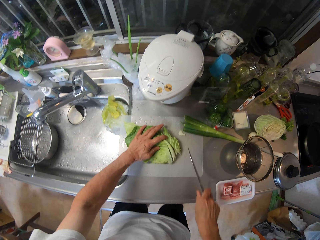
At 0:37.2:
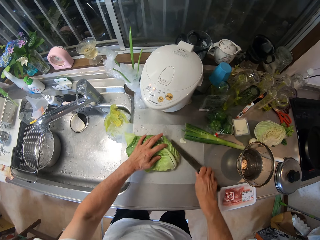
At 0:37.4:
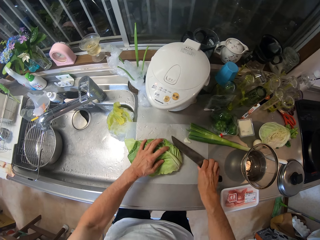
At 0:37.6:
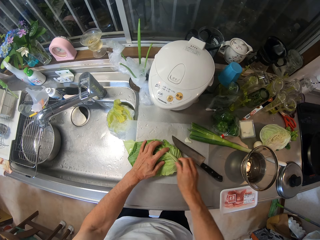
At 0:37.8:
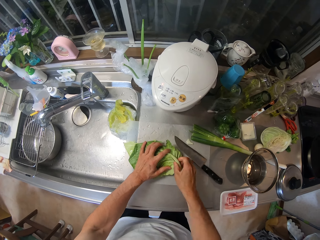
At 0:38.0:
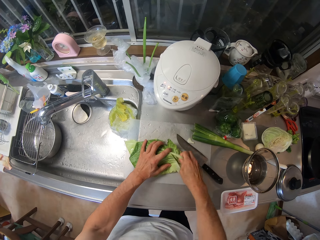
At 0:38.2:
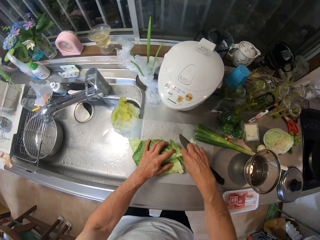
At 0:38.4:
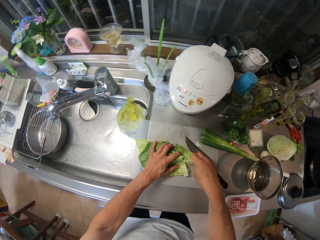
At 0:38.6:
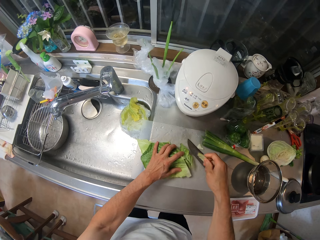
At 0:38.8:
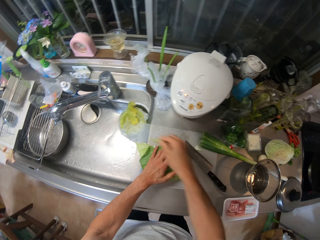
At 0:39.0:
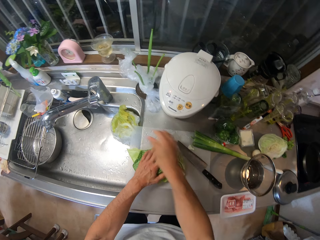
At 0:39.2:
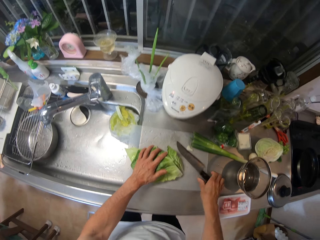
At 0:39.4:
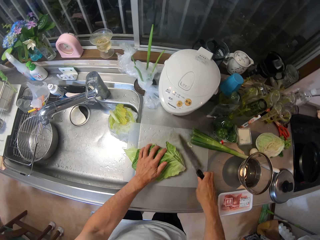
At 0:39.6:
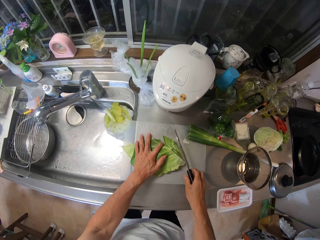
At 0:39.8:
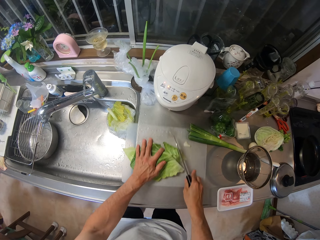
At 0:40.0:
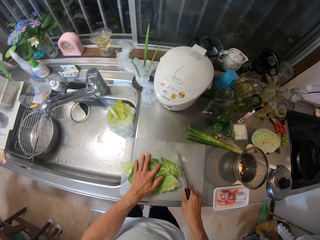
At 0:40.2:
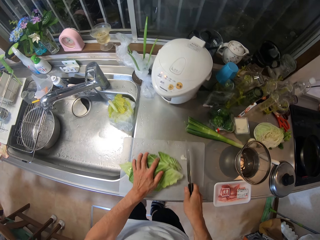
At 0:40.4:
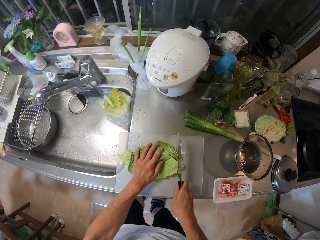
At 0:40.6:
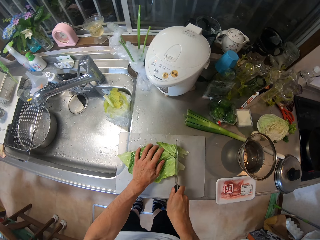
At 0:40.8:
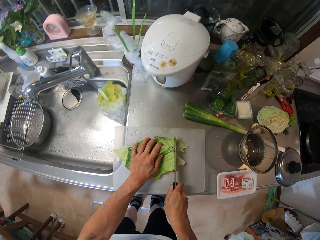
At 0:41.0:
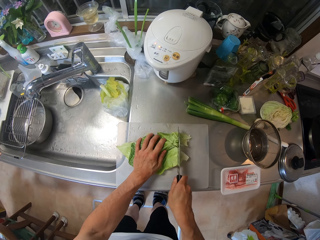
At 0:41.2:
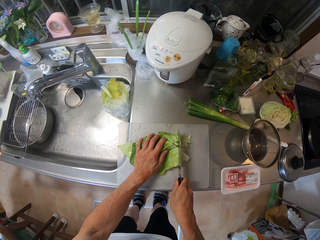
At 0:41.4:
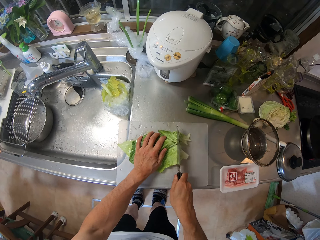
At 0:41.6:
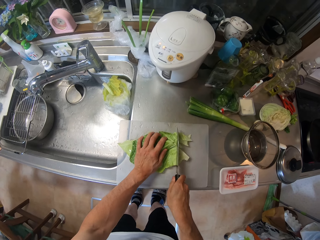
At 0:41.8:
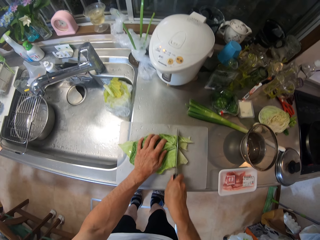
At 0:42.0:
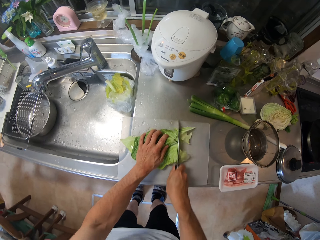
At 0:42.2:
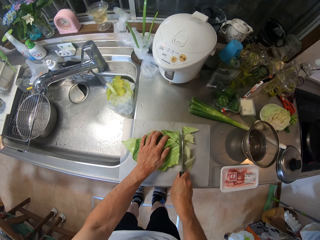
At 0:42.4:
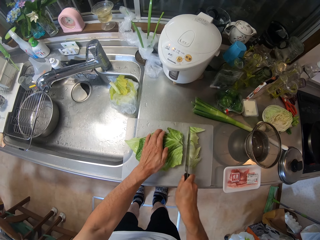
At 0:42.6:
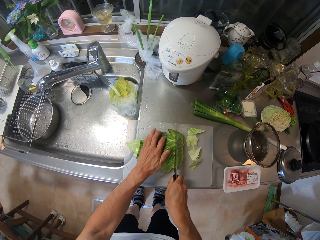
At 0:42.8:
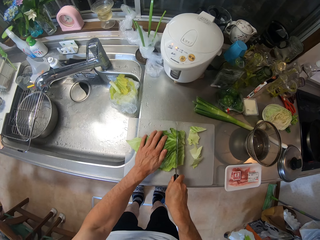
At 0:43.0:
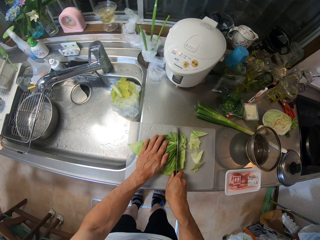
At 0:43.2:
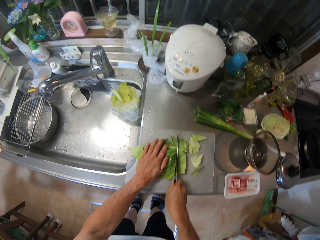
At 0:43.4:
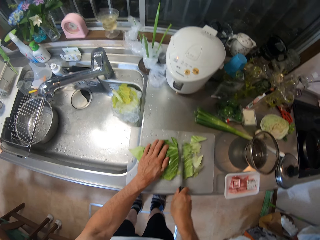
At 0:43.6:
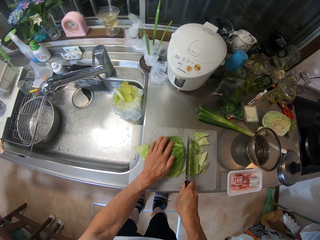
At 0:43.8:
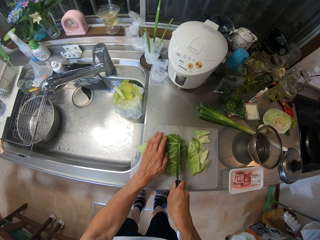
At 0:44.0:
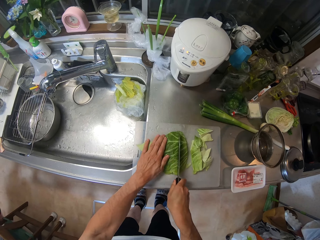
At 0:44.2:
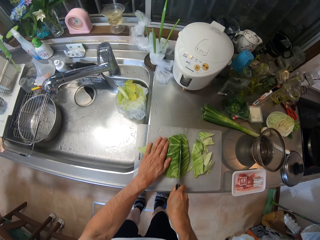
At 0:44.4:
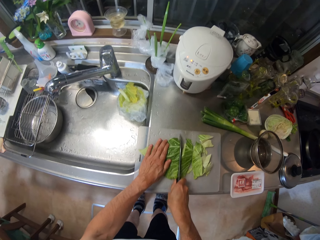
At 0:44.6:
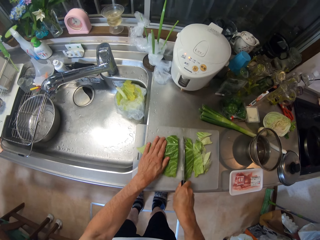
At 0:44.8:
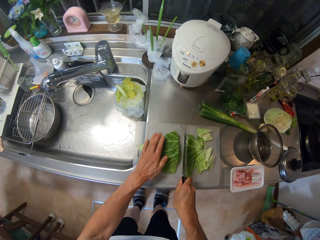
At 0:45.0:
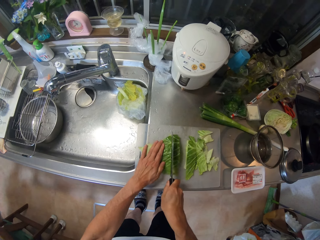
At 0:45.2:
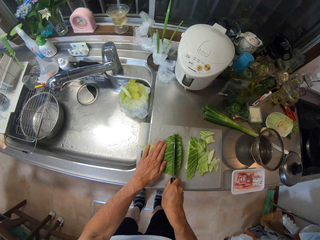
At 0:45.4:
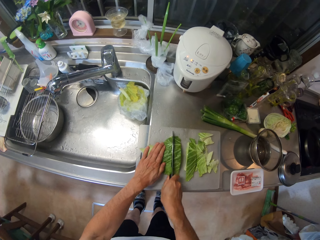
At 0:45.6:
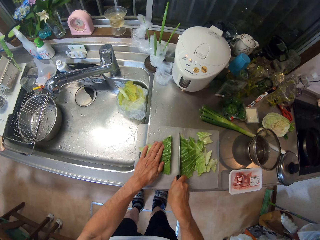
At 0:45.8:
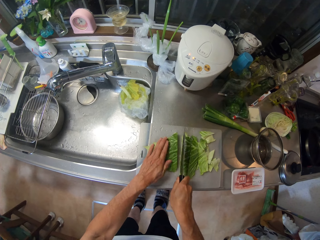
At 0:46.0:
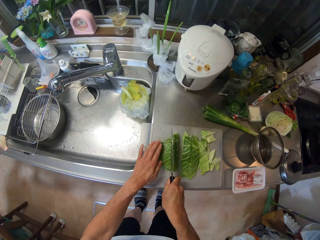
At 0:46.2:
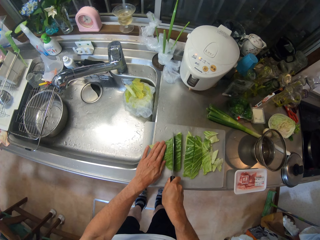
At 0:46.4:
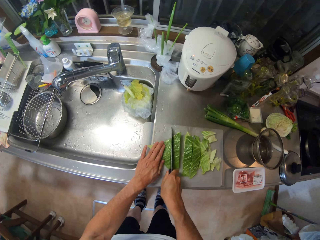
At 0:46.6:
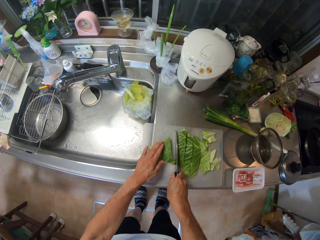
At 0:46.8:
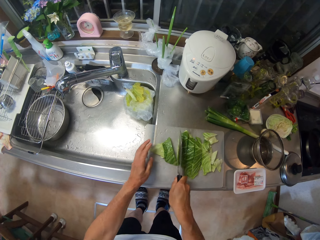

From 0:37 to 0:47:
The camera wearer removes the stalk of the cabbage leaf with his right hand. He drops the knife. He throws the stalk in the sink with his right hand. He picks the knife on the cutting board with his right hand. He adjusts the cutting board on the sink countertop with his hands. He cuts the cabbage leaf with the knife in his right hand.

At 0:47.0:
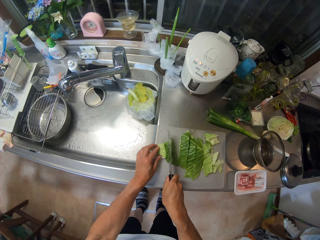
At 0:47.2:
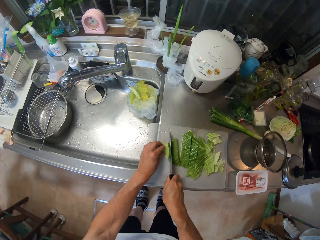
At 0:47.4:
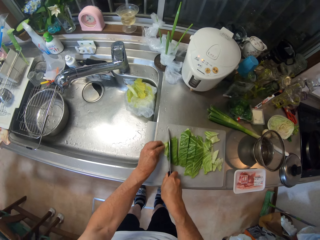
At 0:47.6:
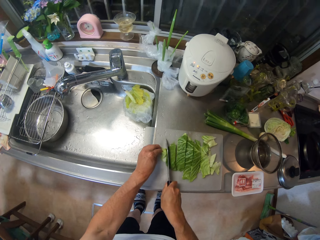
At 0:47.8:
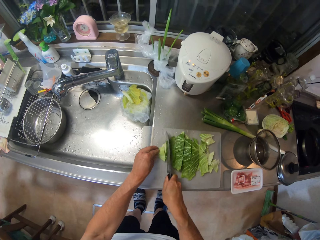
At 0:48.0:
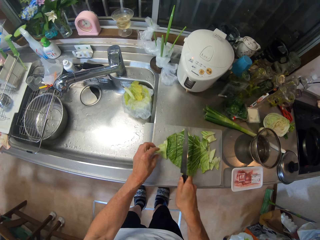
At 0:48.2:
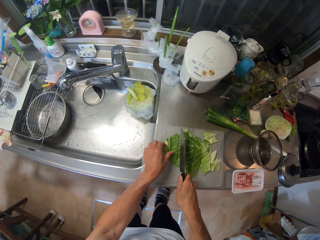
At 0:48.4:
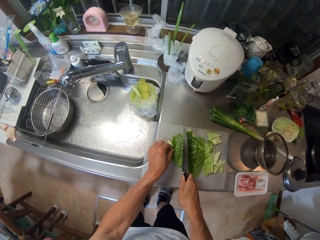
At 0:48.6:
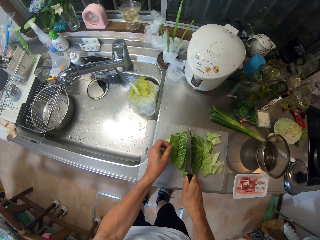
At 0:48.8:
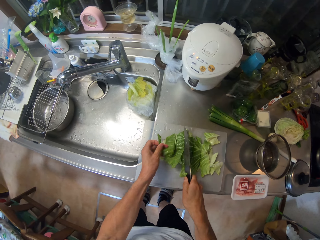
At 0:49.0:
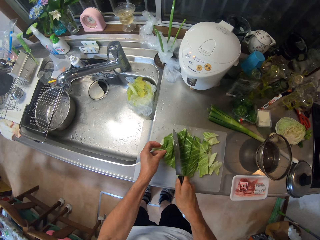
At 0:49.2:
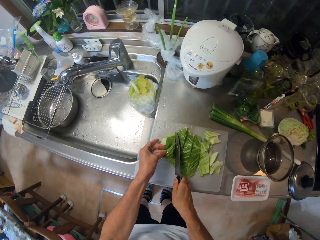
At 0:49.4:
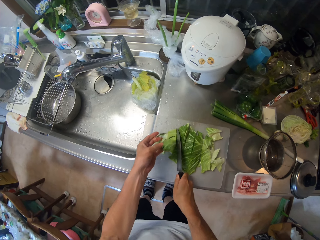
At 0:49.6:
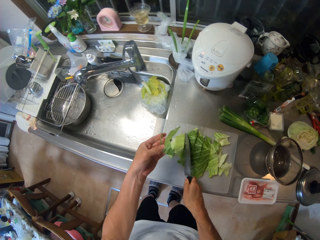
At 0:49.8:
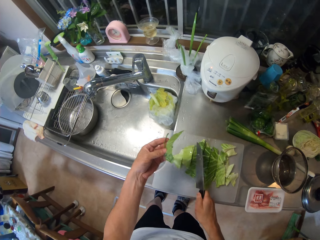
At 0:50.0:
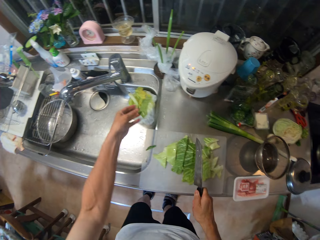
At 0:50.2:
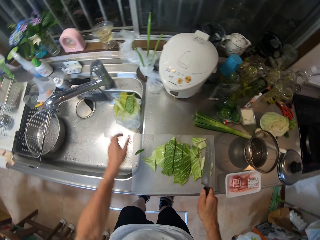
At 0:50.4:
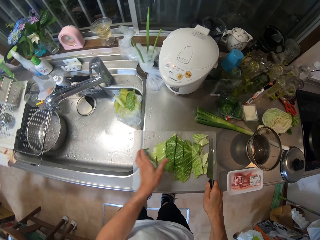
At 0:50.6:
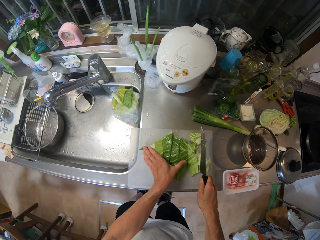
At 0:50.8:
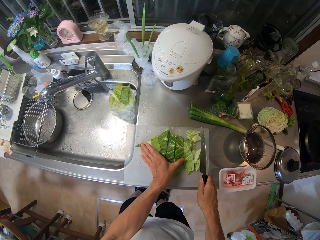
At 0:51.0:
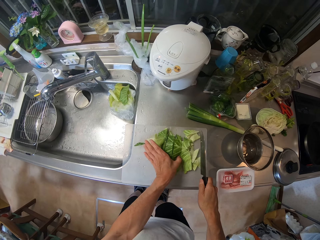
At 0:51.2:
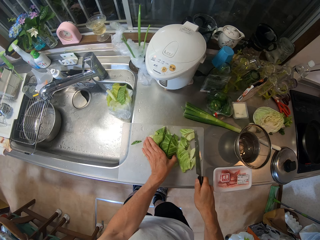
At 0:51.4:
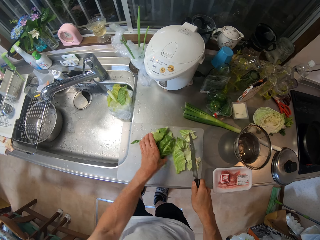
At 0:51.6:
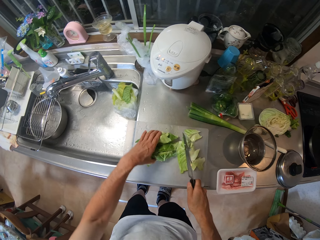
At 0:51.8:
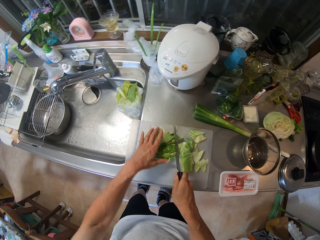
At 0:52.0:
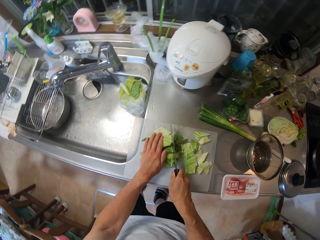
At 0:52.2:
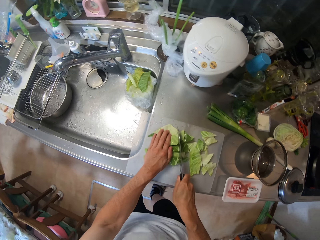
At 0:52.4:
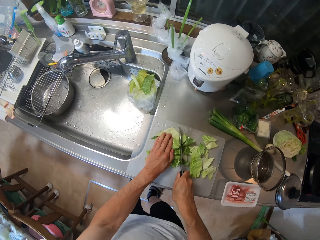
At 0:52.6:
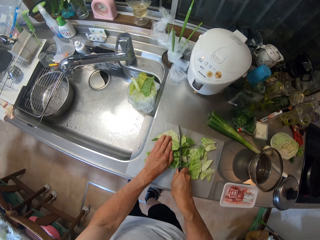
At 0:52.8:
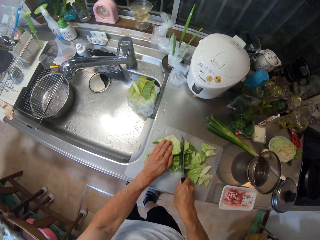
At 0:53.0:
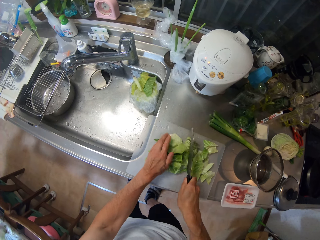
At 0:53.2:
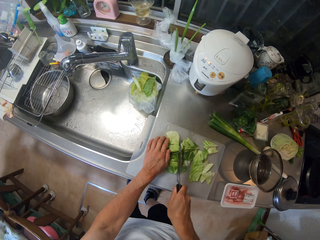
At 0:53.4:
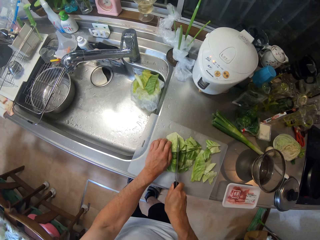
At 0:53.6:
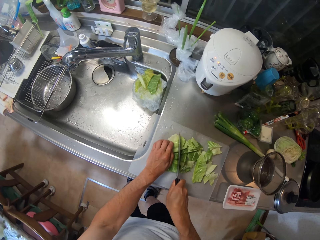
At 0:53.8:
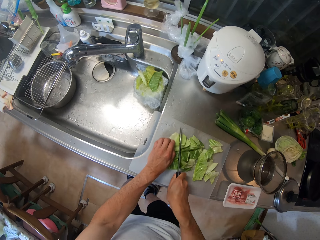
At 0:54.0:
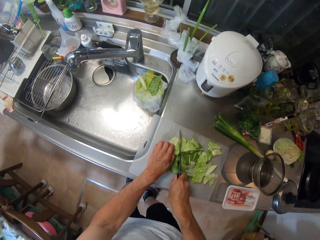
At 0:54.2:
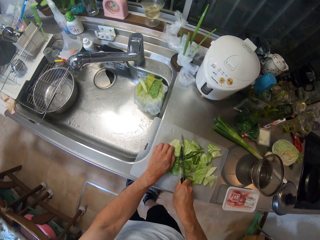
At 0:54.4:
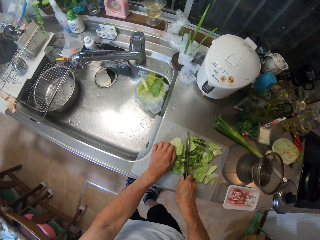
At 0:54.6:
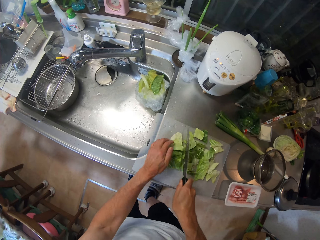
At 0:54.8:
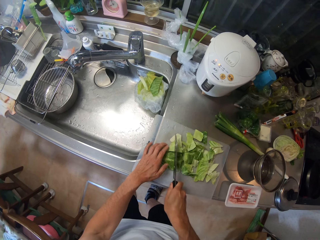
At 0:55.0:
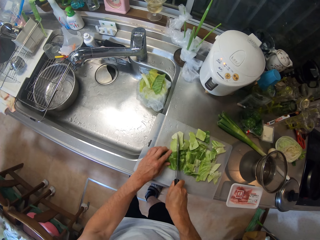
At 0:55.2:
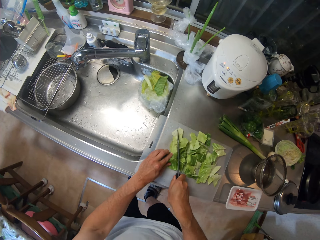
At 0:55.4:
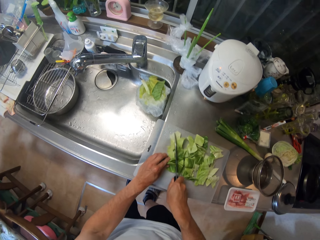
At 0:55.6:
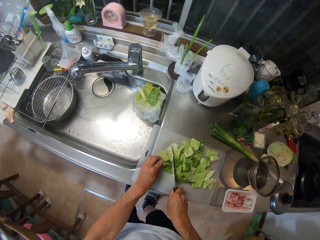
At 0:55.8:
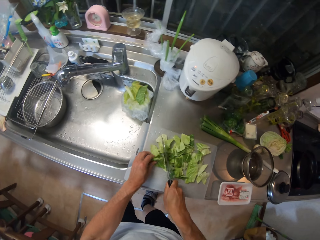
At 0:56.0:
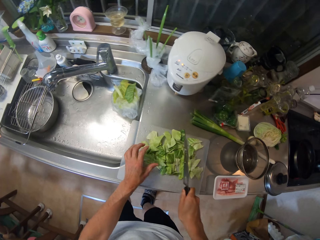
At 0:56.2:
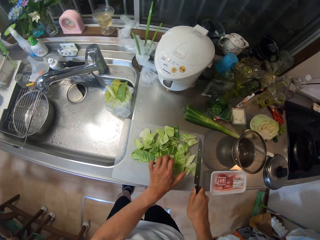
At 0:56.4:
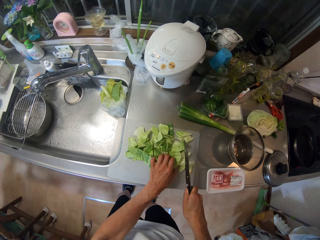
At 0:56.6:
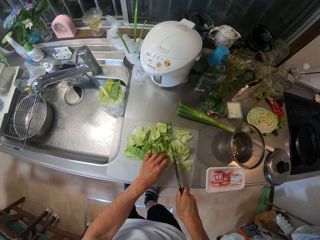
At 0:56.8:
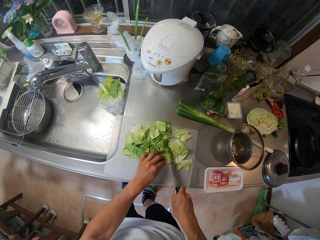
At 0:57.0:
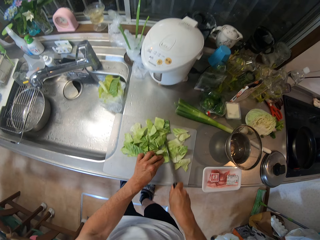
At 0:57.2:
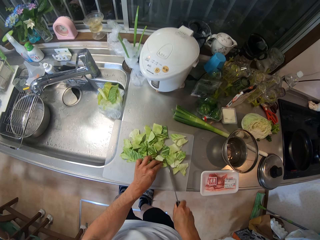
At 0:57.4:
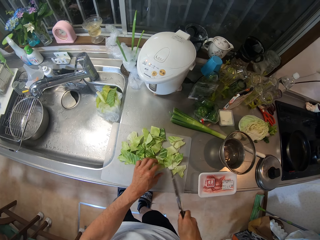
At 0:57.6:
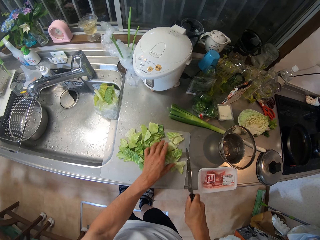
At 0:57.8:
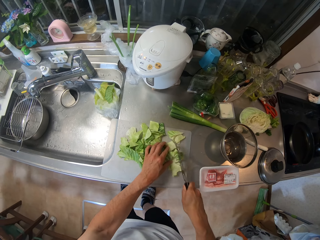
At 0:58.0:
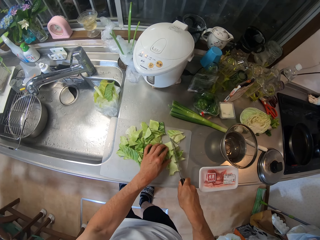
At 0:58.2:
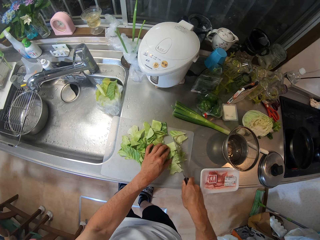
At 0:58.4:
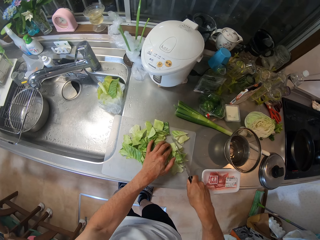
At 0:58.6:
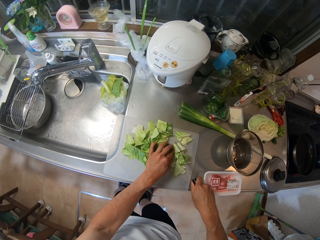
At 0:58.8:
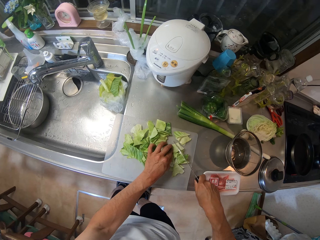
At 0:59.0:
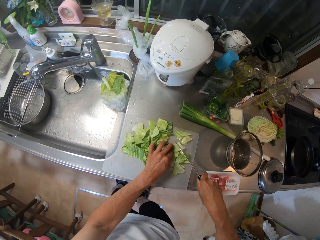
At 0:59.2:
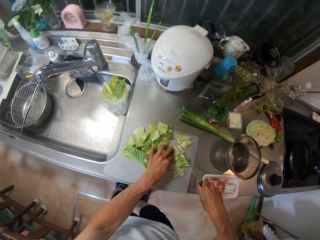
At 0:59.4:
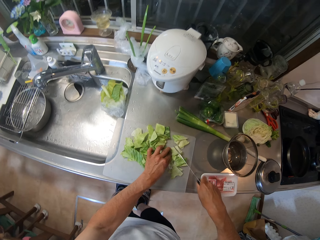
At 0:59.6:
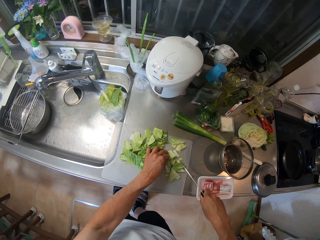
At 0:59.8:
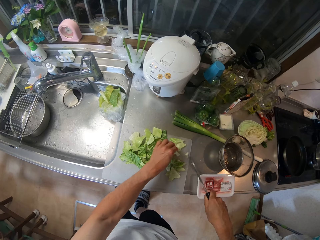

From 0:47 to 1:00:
The camera wearer picks a piece of cabbage leaf from the cutting board with his left hand. He throws the piece of cabbage leaf in his left hand into the sink. He adjusts the pieces of cabbage leaf on the cutting board with his left hand. He cuts the cabbage leaf with the knife in his right hand.
